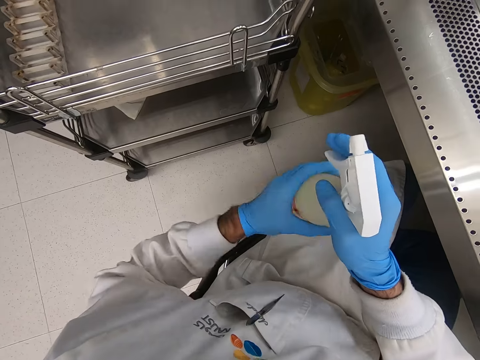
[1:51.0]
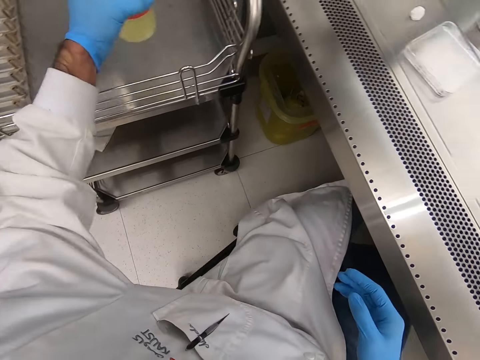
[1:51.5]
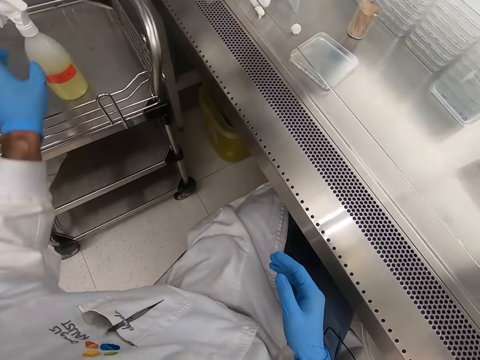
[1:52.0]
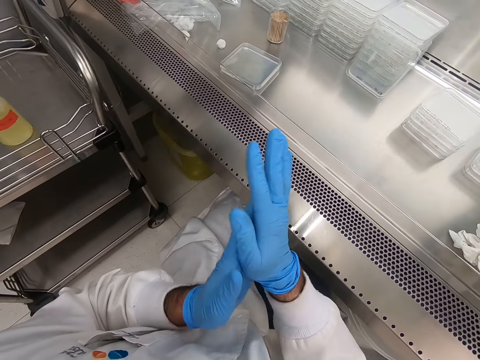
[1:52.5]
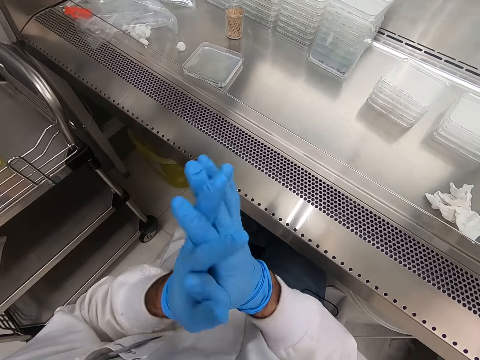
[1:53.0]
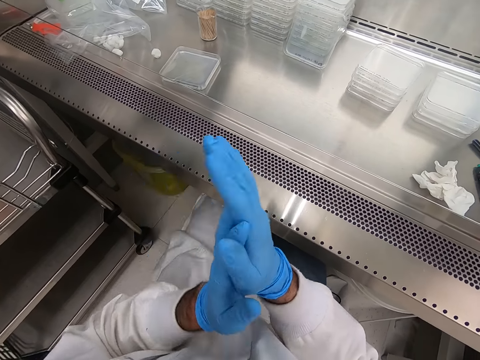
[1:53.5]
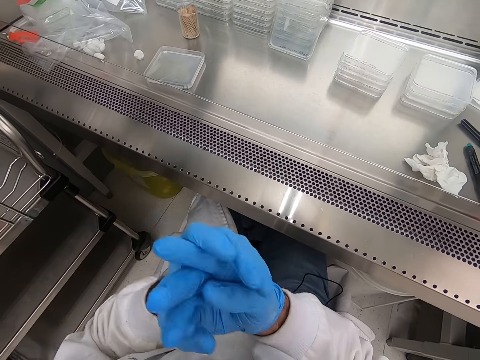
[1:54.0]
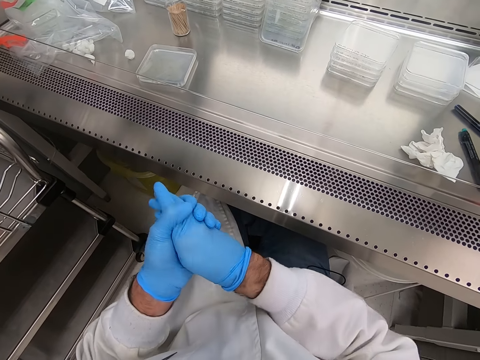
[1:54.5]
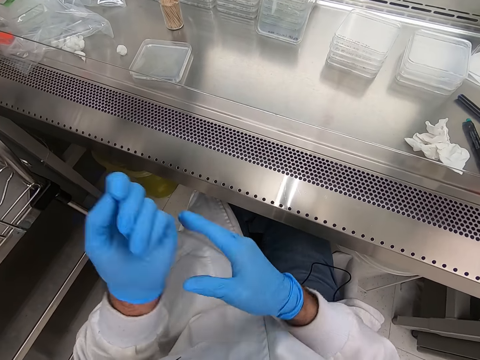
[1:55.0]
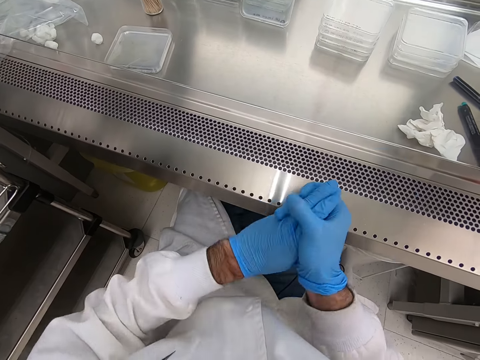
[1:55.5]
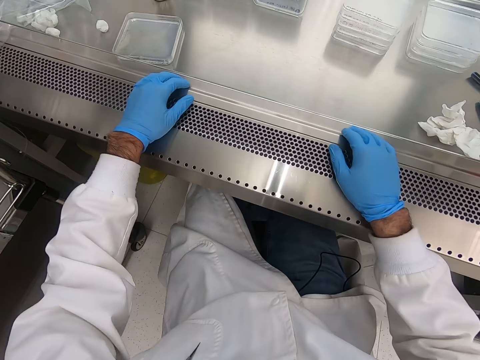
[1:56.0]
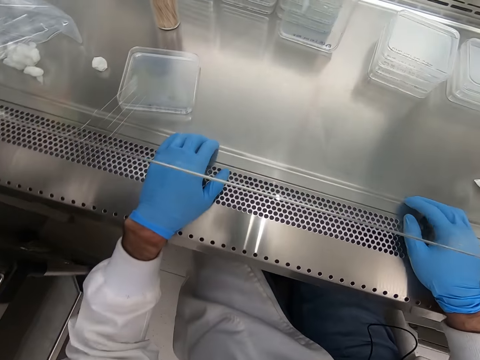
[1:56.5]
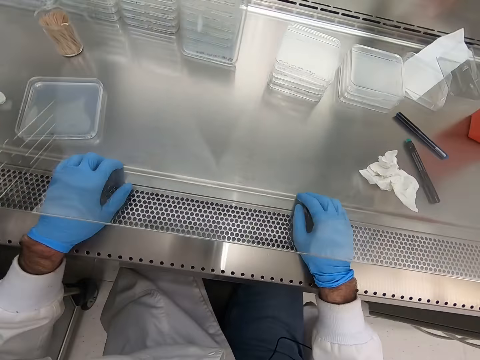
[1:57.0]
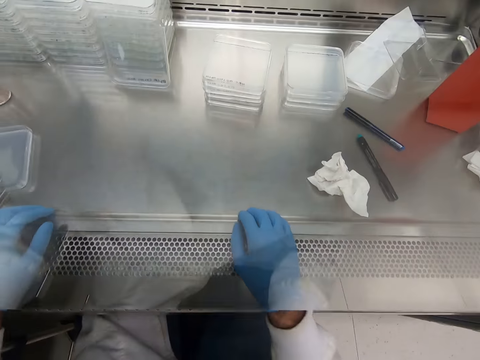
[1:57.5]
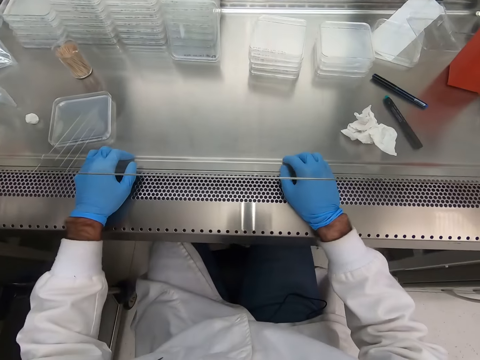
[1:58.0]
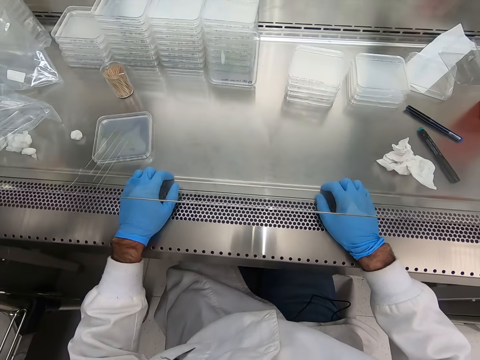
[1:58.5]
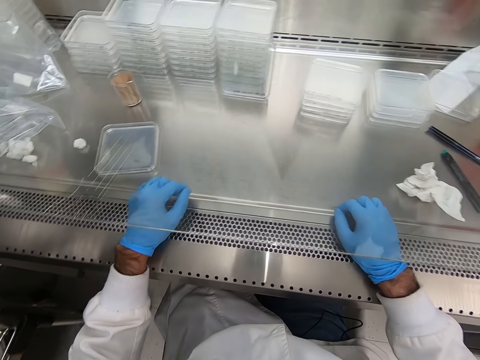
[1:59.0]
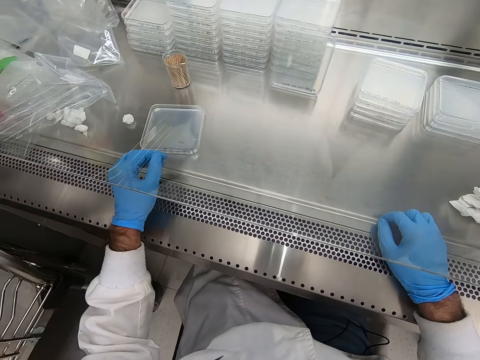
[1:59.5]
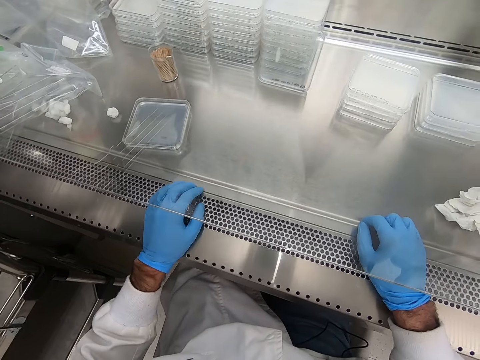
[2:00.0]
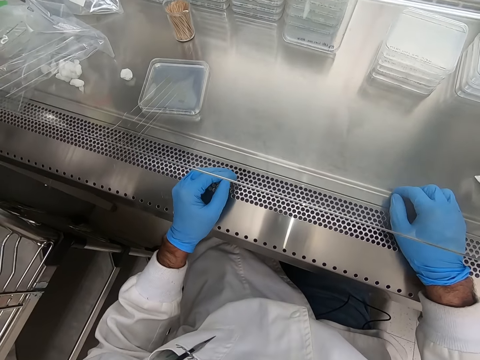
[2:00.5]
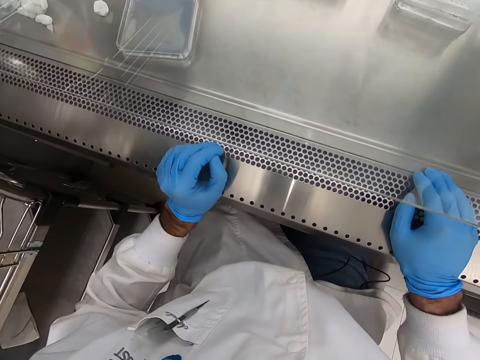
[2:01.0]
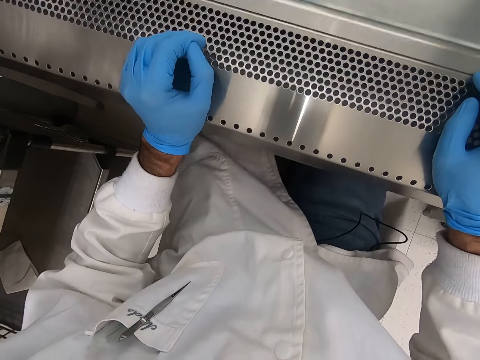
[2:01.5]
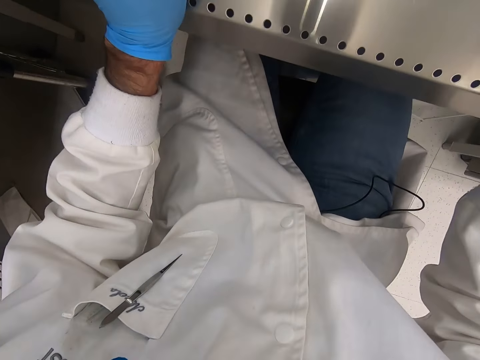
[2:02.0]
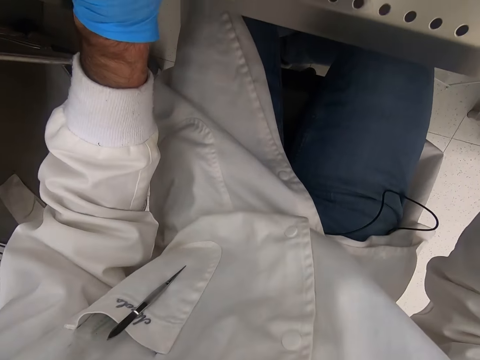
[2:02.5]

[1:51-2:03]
The camera wearer sprays on the hand. They place the bottle of something on a tray of a stand. They rub hands together. They place hands on the bench. They hold the steel bench.

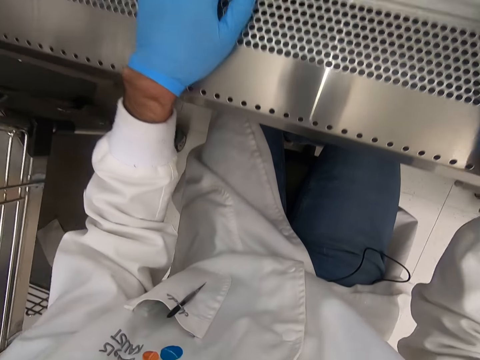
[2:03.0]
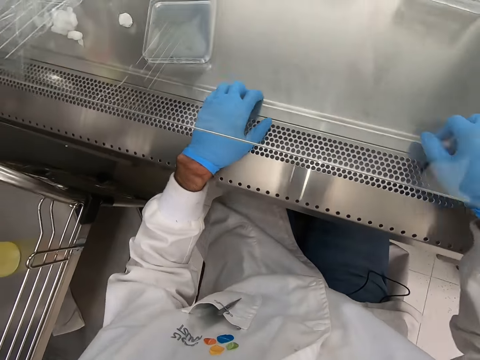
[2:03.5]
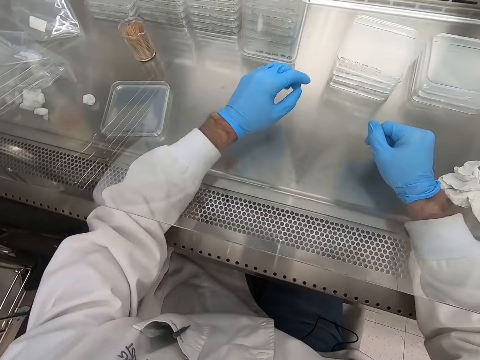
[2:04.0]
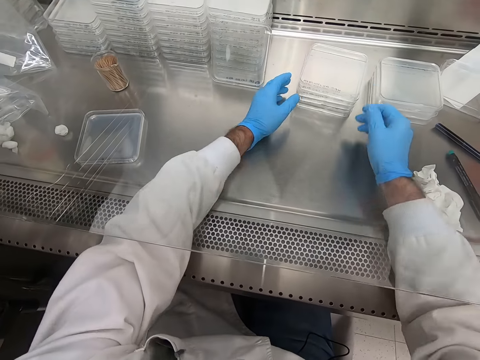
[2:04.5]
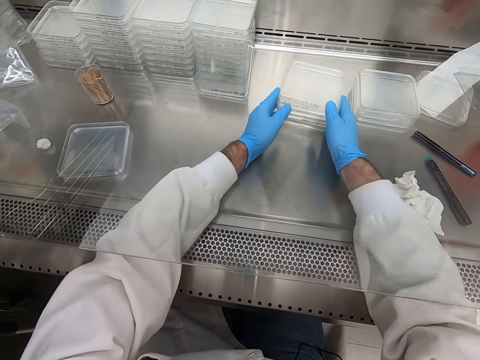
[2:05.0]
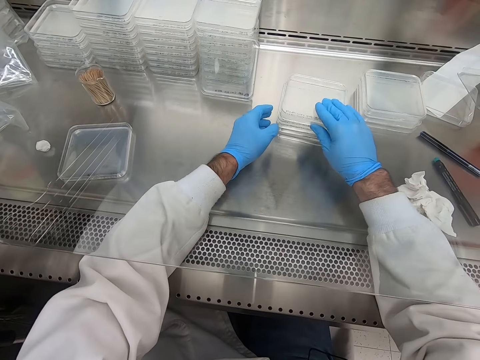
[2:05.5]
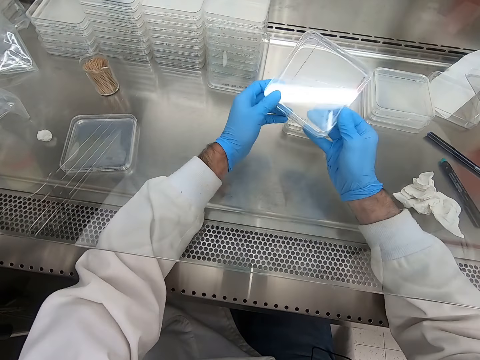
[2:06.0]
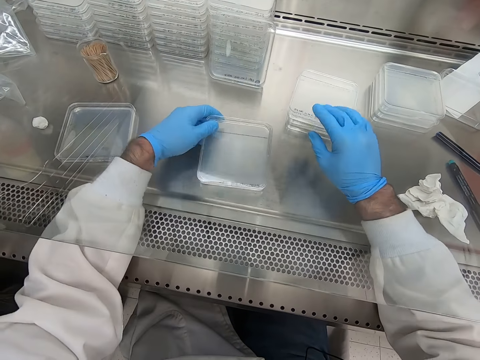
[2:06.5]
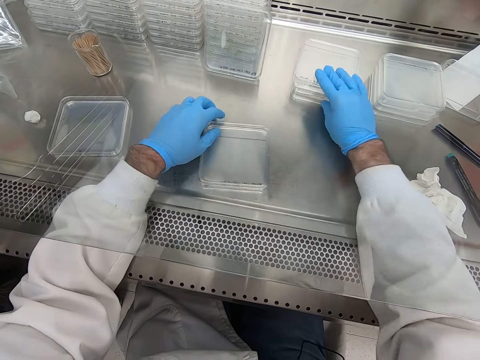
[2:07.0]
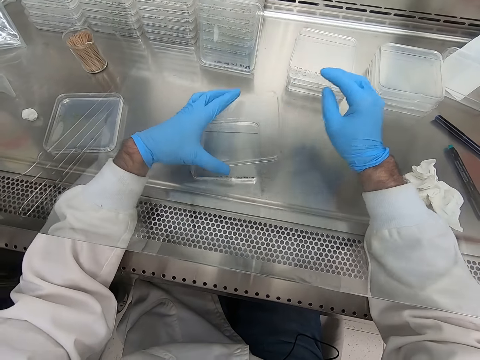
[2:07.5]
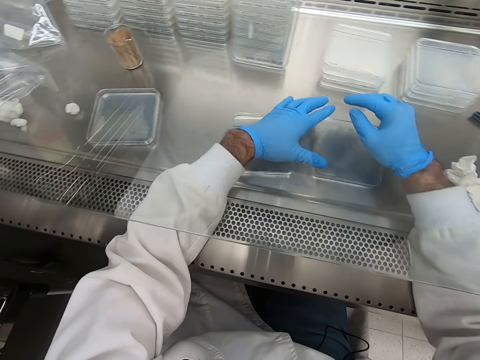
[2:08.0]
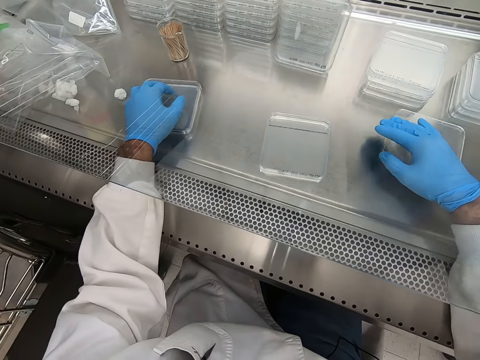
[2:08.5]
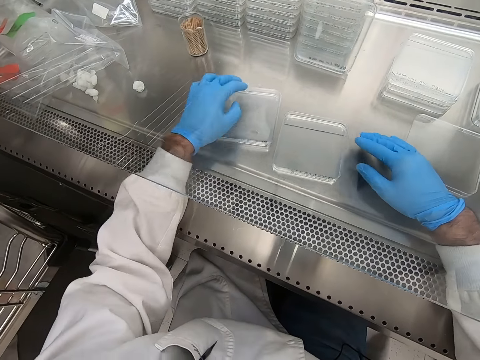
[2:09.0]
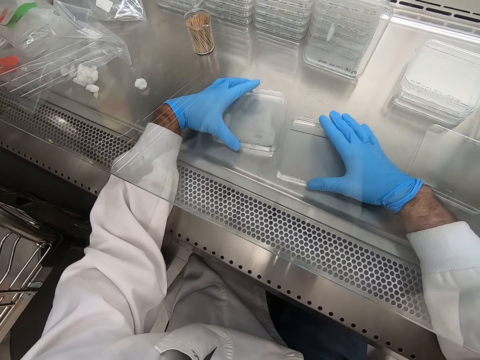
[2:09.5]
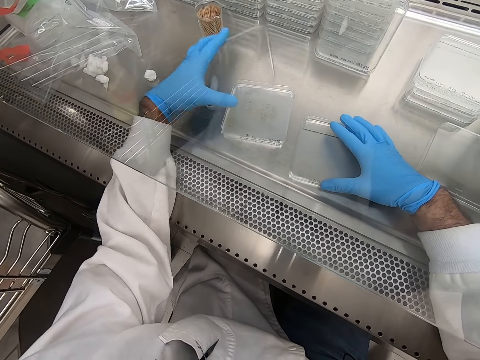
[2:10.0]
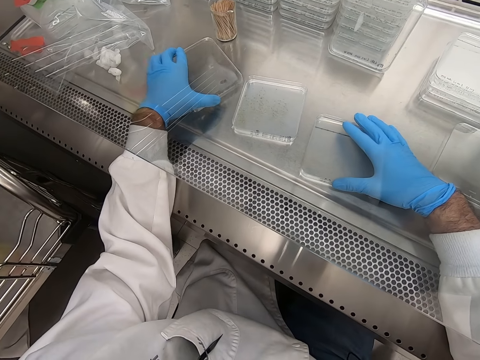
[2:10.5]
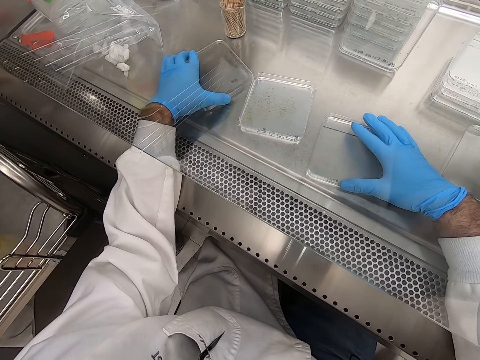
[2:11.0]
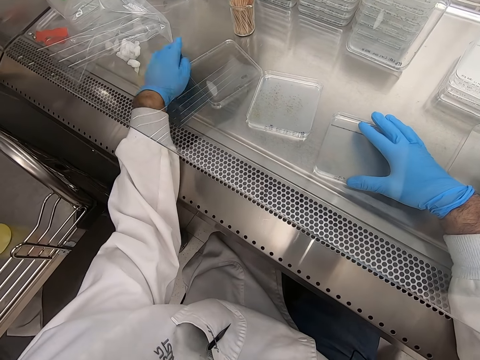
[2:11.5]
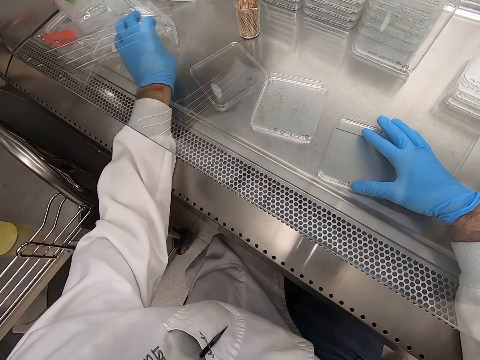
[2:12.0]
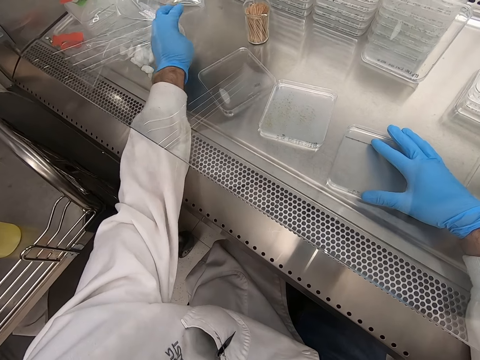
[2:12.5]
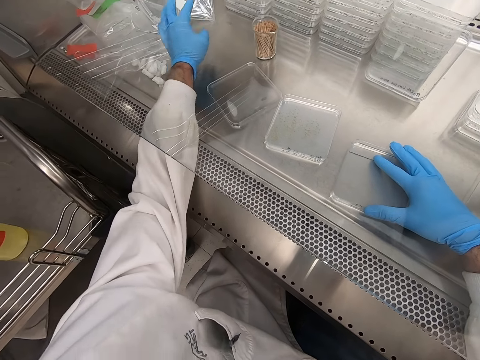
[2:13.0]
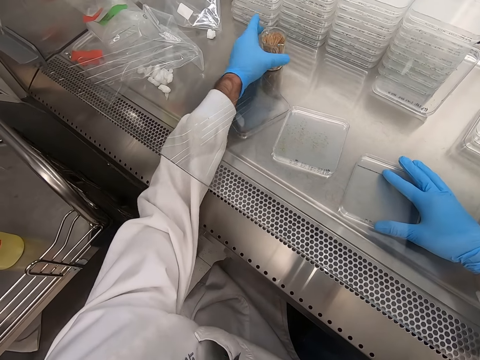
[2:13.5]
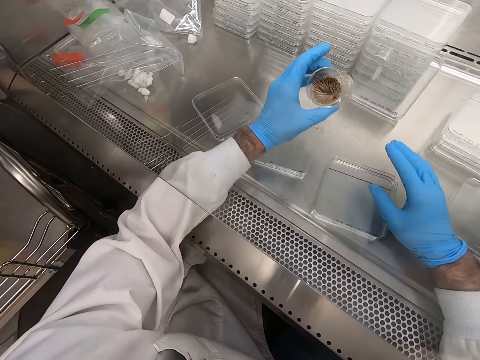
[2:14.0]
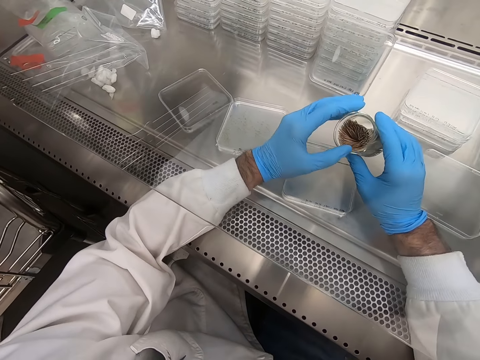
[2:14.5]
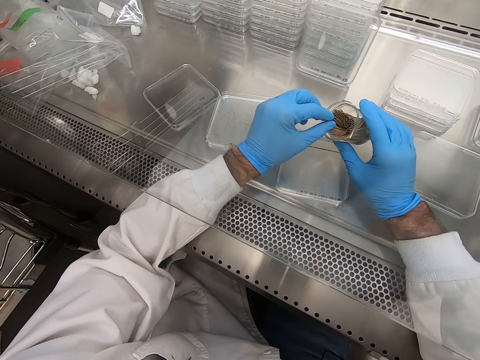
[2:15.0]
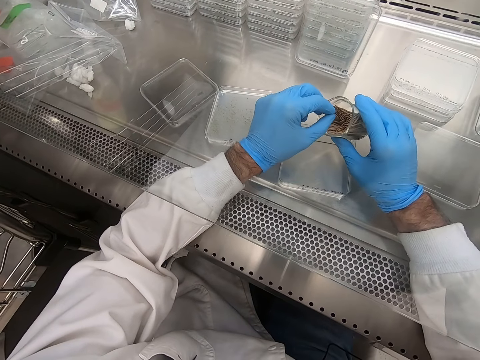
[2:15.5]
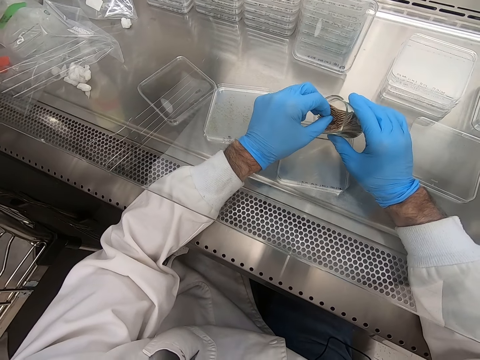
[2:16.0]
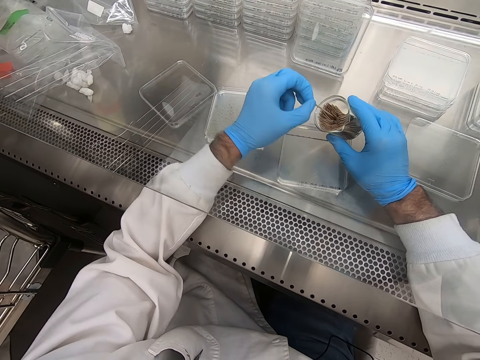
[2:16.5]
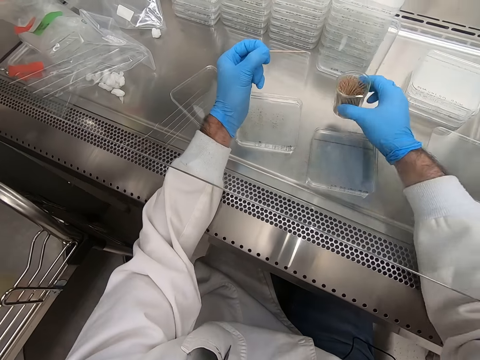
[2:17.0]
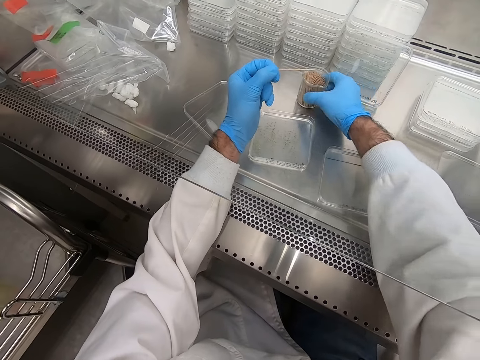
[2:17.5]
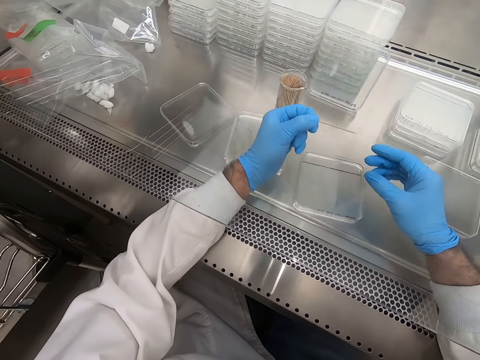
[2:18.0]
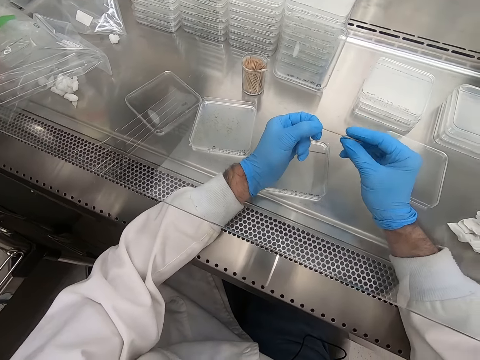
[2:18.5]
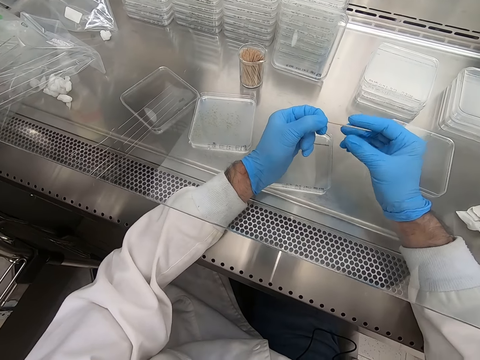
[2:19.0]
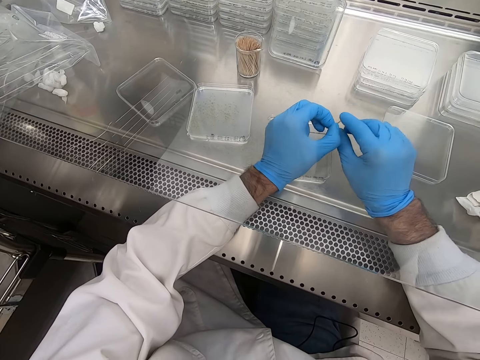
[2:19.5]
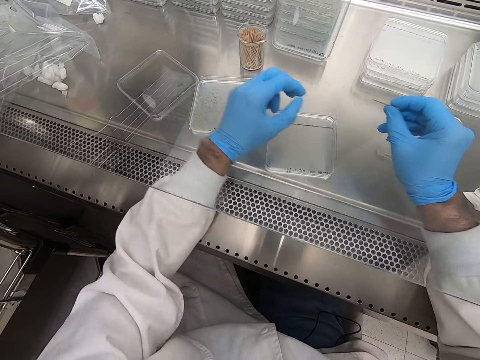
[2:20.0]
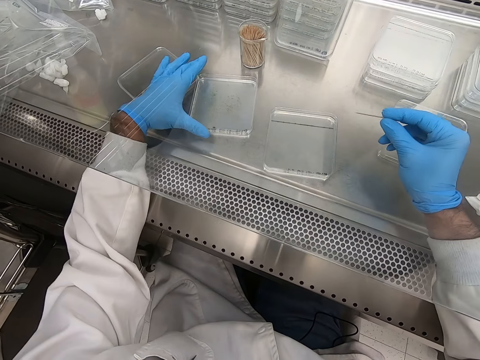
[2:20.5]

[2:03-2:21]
The camera wearer pulls some plastic flat tins. They pick up a plastic flat tin or acrylic sheet. They place the plastic flat tin on the steel bench. They remove the plastic flat tin lid and place the plastic flat tin lid on the steel bench. They pull the plastic flat tin on the bench. They remove the plastic flat tin lid and place the plastic flat tin lid on the steel bench. They place the acrylic sheet on the bench. They pick up a packet of toothpicks. They pick a toothpick. They place the packet of toothpicks on the steel bench. They place the toothpick on the bench. They hold the toothpick.
